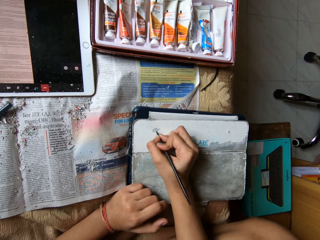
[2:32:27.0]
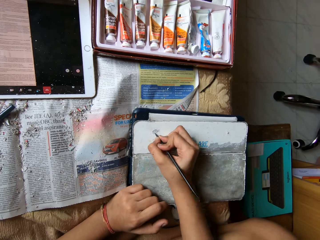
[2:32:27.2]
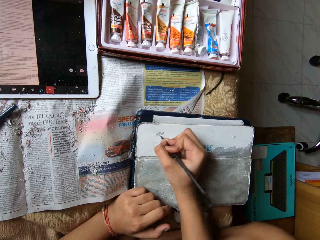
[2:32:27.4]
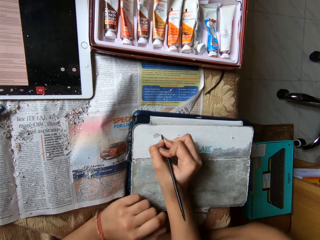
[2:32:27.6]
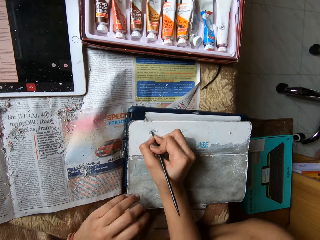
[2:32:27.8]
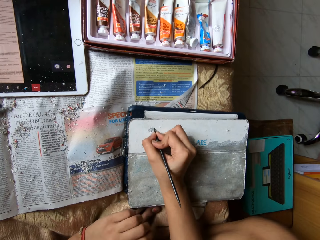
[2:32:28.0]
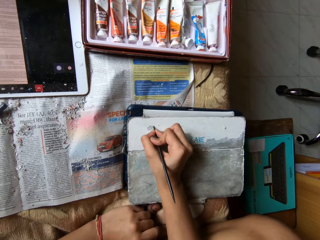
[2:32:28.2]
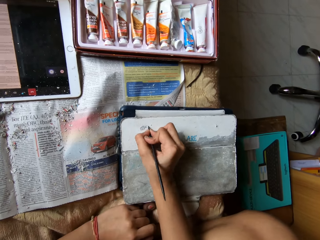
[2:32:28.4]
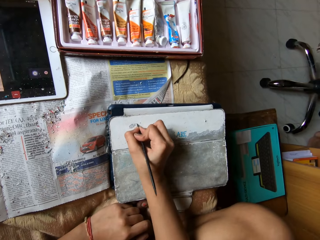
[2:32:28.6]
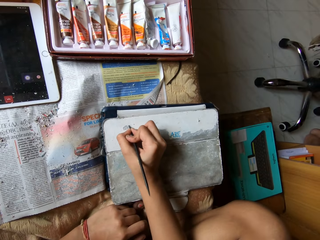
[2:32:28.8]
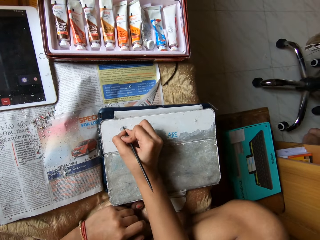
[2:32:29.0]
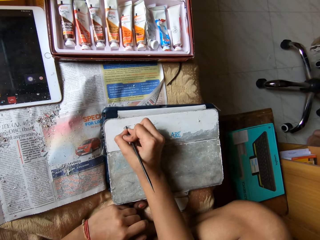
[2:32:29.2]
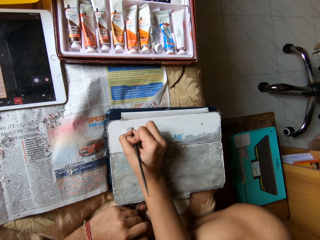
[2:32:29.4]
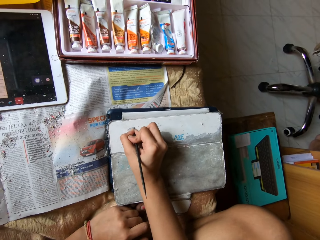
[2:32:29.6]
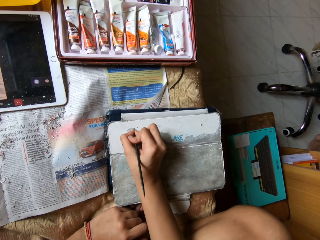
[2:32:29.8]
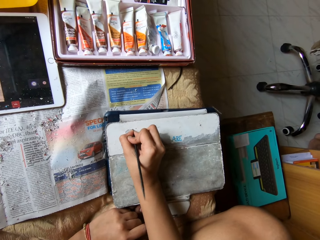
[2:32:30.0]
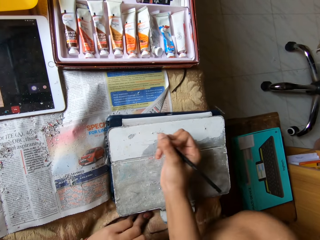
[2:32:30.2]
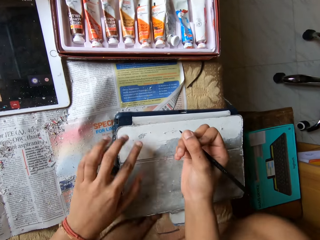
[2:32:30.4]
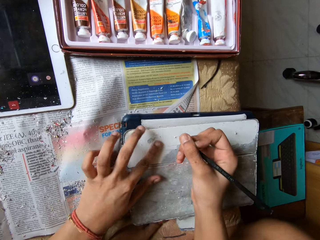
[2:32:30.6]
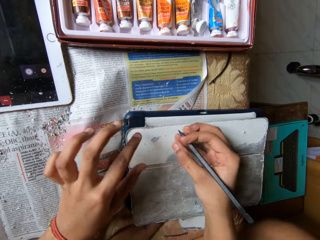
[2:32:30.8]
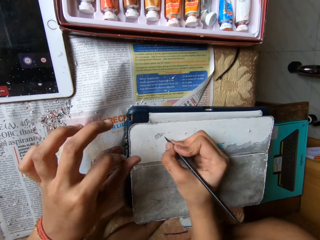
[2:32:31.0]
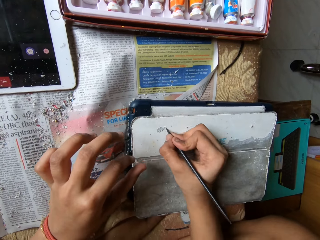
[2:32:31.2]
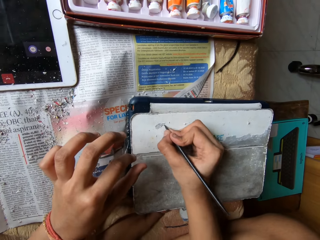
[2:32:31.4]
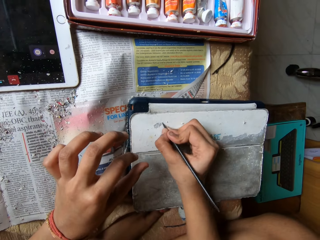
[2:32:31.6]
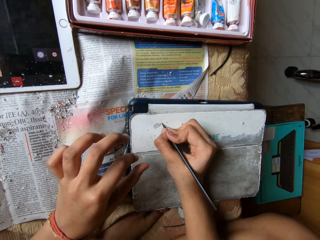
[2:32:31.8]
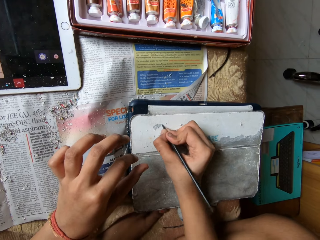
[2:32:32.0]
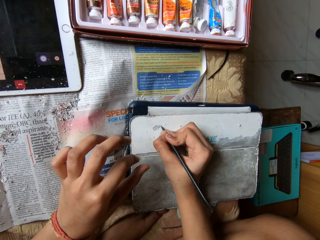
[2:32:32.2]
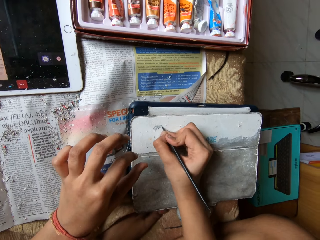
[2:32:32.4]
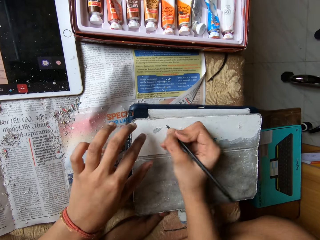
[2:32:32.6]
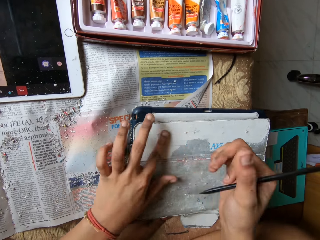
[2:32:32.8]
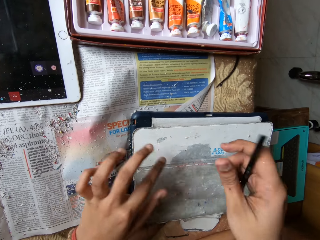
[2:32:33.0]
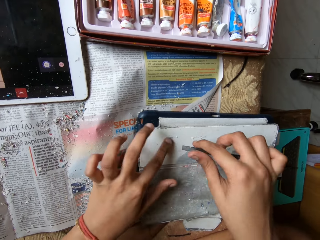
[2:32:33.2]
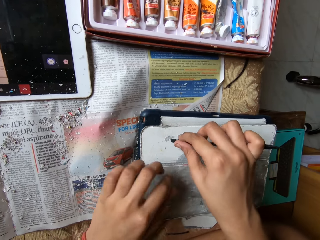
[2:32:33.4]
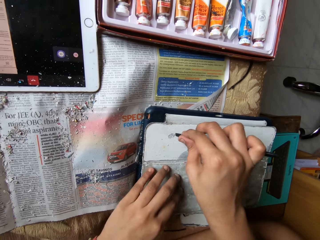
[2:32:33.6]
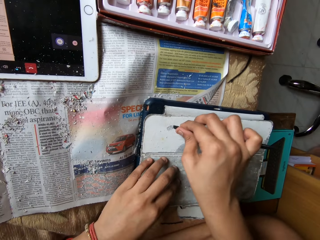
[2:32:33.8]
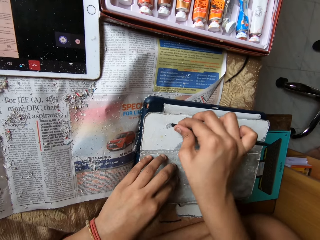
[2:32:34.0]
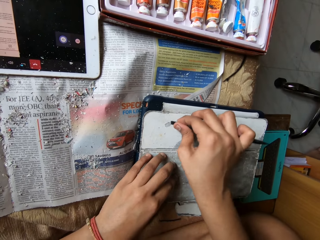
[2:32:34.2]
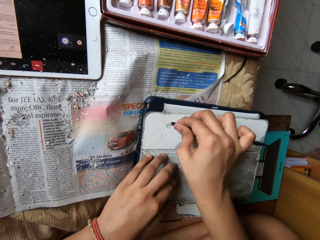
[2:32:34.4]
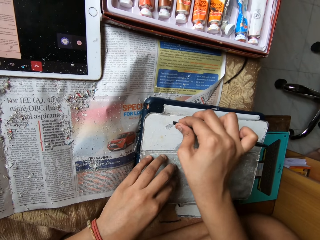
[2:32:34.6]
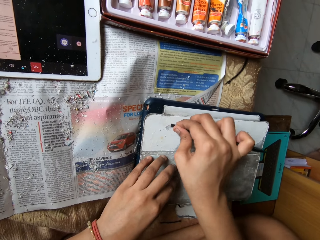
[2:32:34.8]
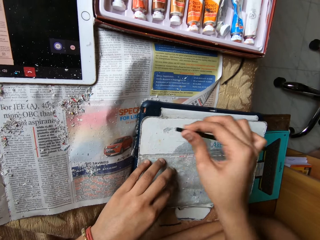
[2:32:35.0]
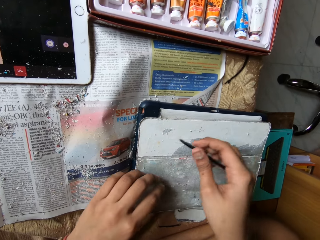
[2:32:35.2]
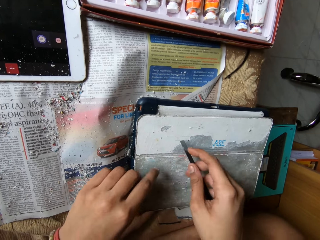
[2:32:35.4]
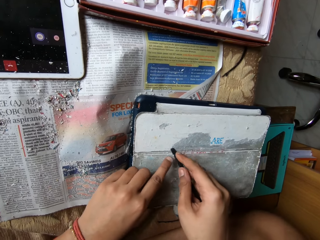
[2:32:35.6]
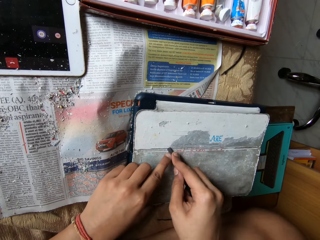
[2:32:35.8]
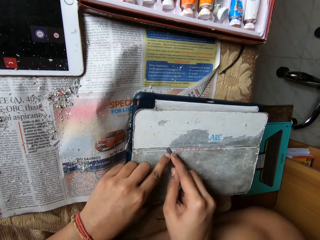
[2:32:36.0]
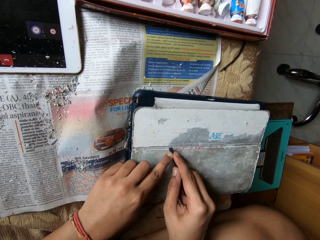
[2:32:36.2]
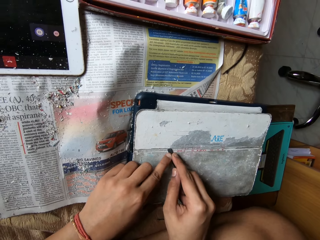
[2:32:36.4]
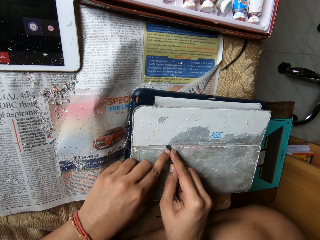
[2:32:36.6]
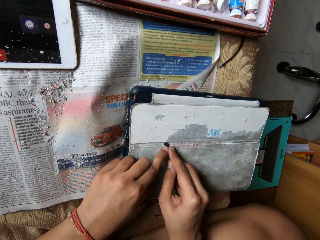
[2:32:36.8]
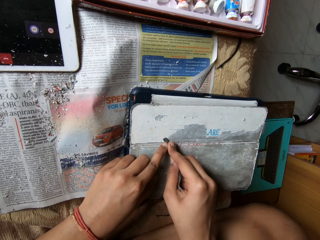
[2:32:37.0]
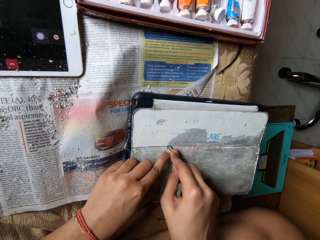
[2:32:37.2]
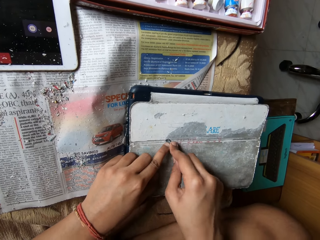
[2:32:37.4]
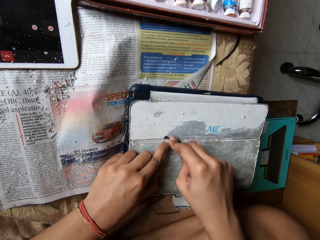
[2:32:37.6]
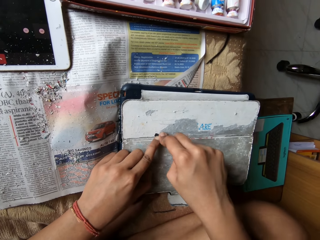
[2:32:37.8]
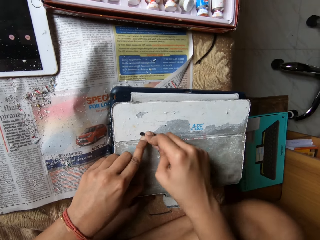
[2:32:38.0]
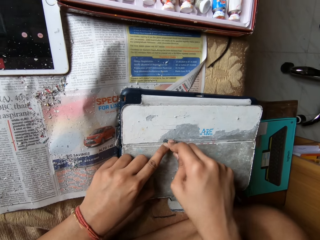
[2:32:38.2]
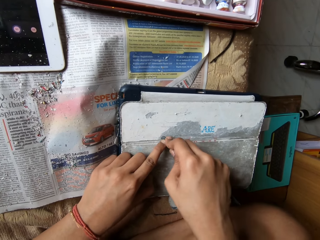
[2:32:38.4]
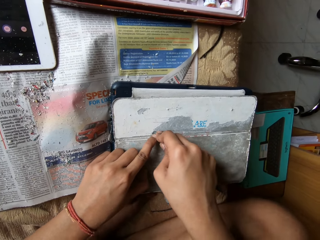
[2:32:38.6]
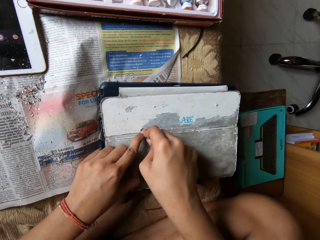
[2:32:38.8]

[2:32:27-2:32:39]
The camera wearer sweeps the pouch with her left index finger. She scratches the pouch with the pen in her right hand. She sweeps the pouch with her left index finger. She scratches the pouch with the pen in her right hand. She scratches the pouch with the pen in her hands.

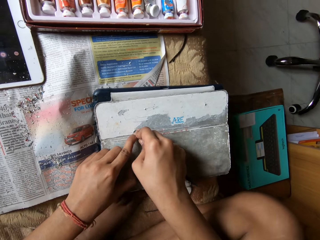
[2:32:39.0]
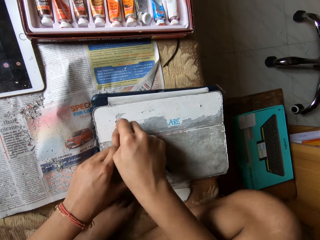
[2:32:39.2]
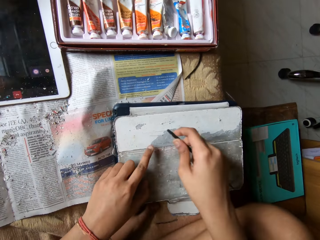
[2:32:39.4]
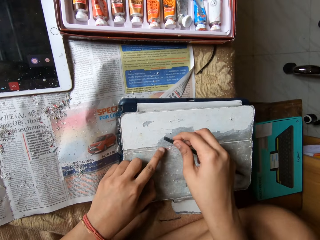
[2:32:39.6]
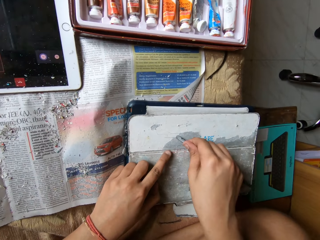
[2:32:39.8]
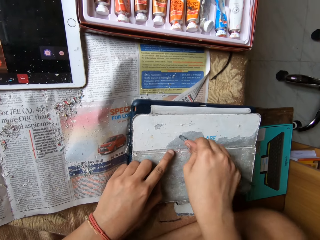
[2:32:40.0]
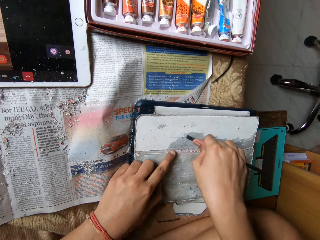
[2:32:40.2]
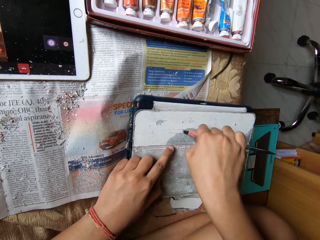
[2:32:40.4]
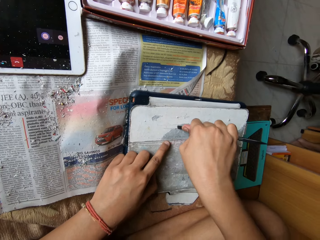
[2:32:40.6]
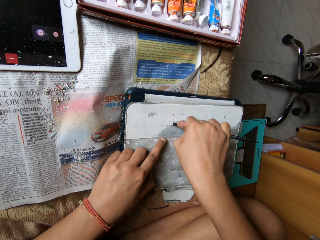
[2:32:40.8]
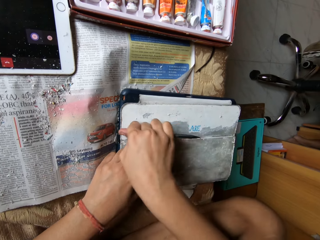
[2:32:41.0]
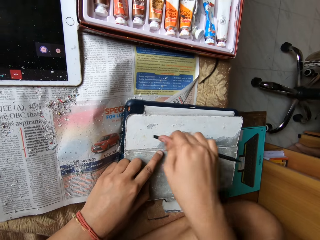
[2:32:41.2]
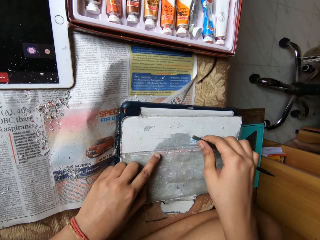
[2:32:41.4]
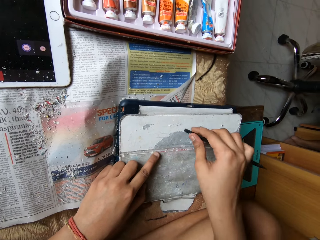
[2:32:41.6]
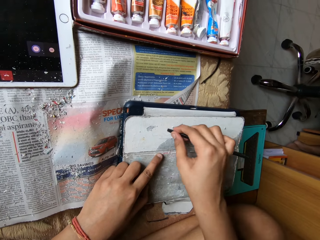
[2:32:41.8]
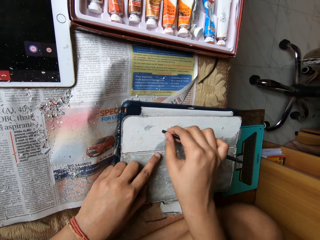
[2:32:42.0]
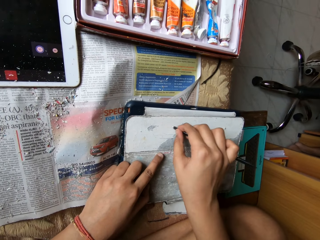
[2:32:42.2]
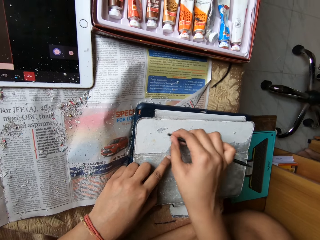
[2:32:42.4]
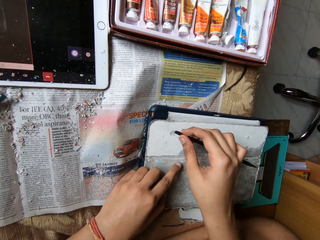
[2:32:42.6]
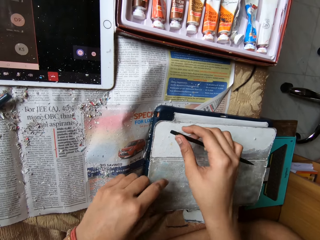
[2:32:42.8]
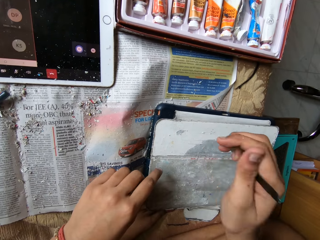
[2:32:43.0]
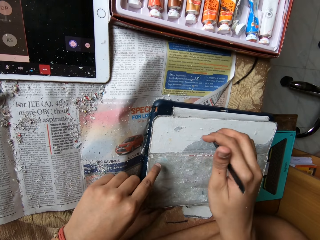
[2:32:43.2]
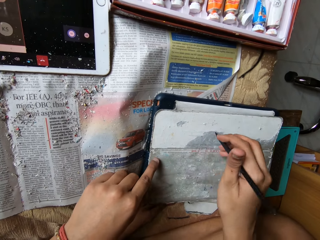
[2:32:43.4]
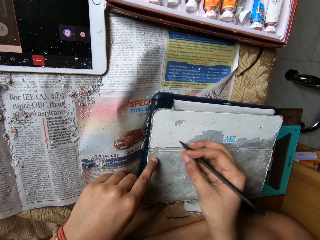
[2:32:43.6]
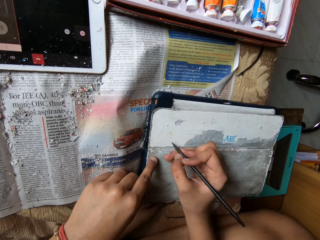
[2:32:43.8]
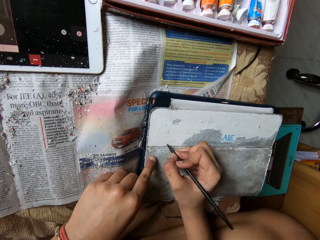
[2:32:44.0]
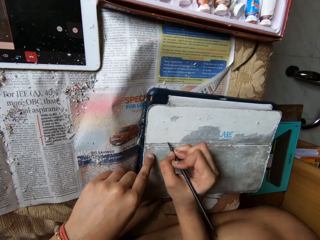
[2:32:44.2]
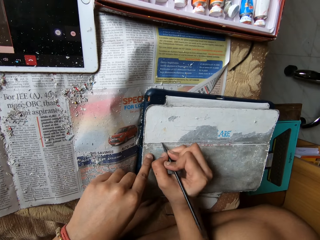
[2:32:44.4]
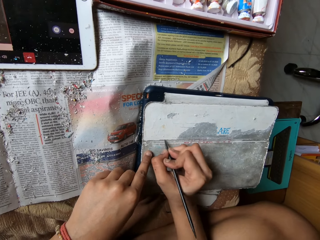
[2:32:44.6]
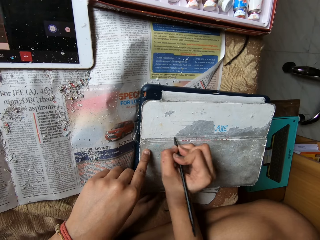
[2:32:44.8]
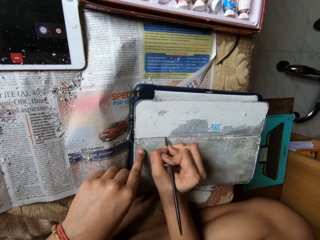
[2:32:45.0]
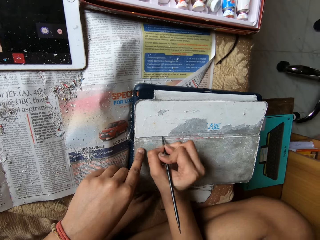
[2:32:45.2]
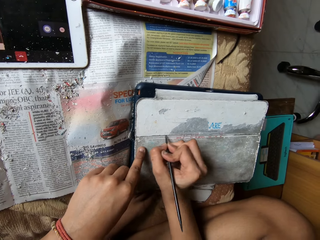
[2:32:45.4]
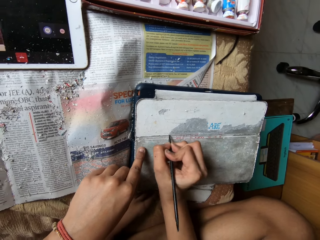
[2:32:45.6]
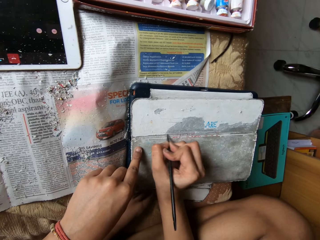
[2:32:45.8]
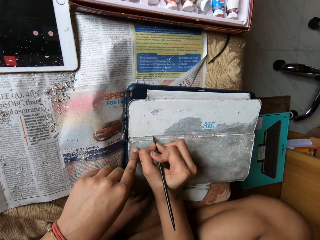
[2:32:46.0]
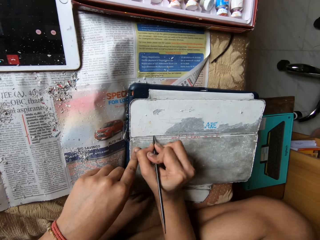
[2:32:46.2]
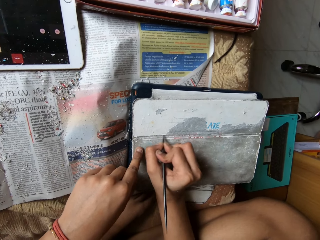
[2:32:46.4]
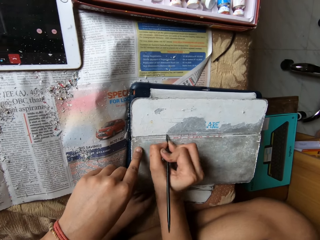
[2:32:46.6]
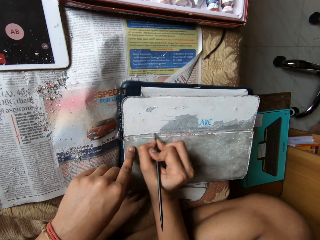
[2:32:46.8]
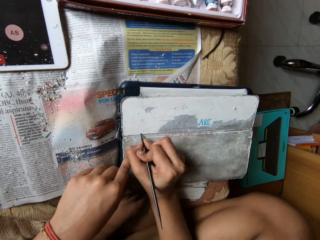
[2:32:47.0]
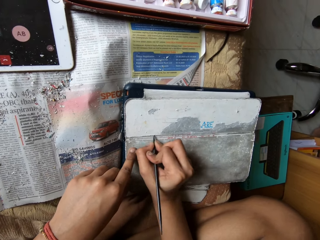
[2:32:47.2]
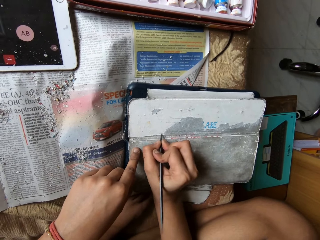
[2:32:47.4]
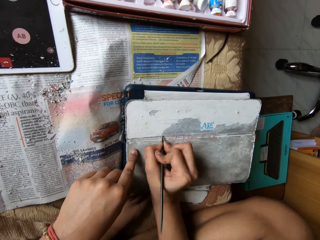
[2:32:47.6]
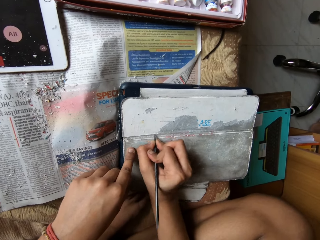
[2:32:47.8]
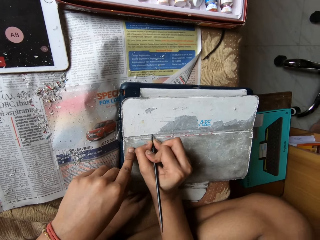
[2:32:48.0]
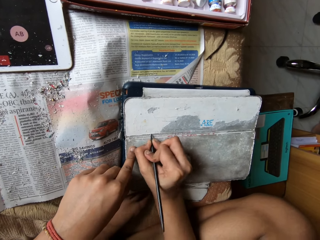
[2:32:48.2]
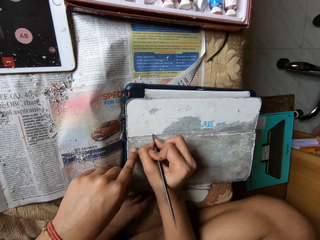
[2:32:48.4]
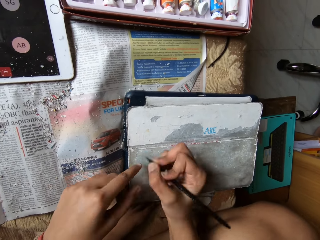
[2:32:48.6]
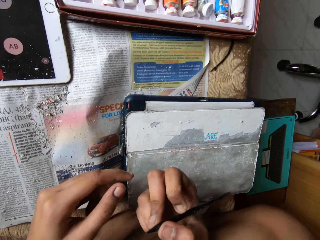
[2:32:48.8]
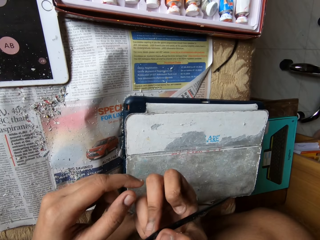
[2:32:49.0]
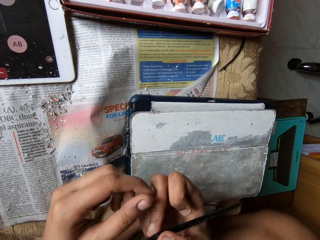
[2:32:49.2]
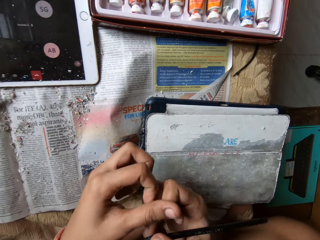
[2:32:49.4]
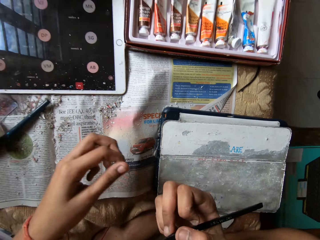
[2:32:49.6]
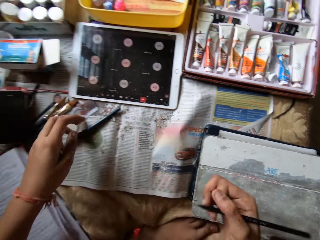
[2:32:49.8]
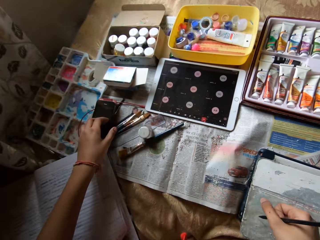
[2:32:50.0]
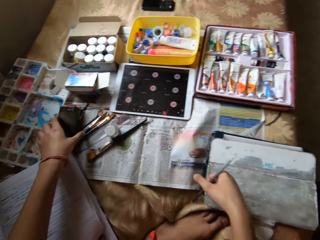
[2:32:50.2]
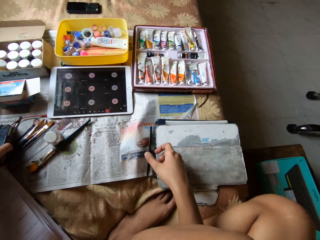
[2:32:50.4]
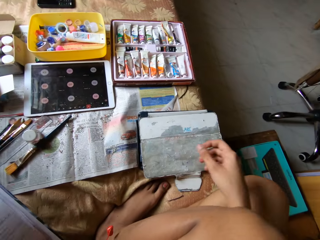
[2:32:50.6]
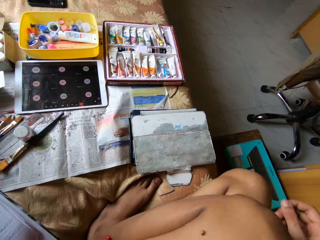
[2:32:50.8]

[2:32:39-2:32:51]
The camera wearer scratches the pouch with the pen in her right hand. She rubs her right fingers with her left hand. She picks up a mobile phone from the bed with her left hand.
